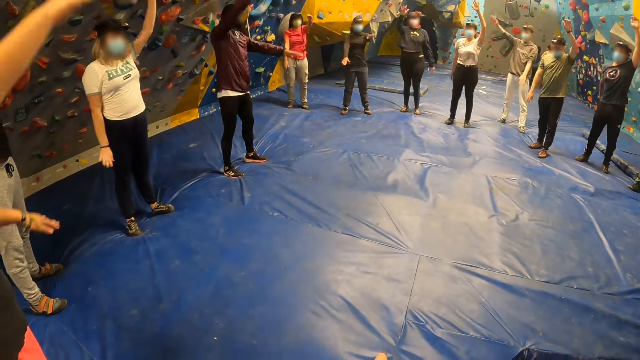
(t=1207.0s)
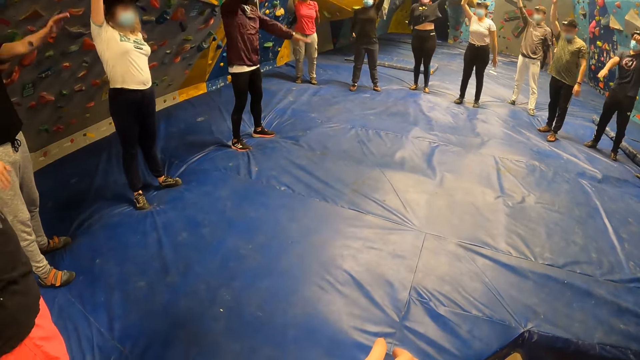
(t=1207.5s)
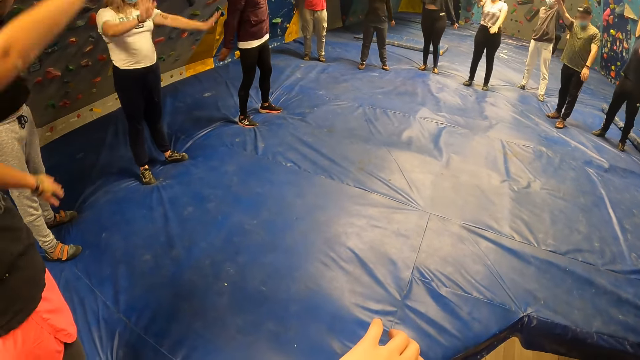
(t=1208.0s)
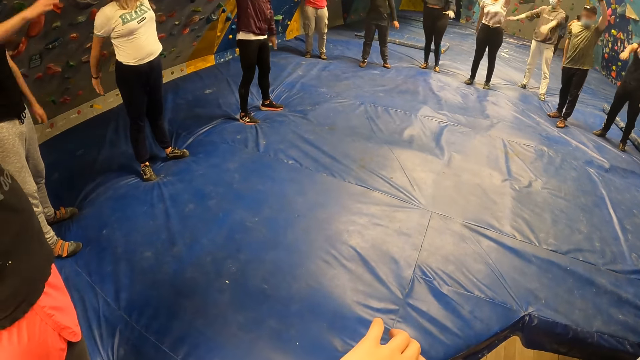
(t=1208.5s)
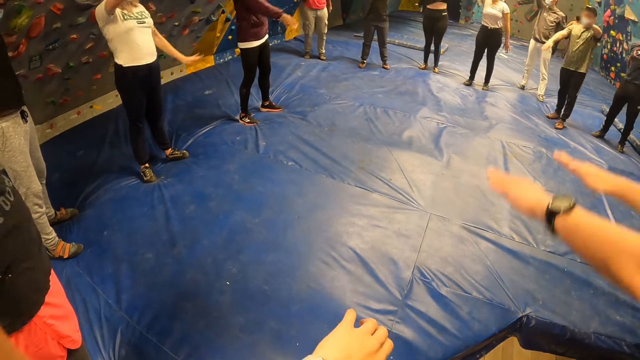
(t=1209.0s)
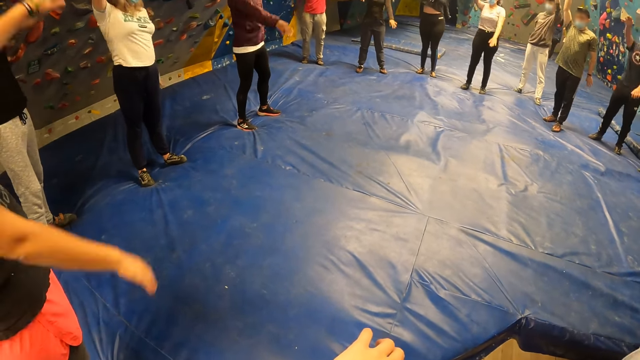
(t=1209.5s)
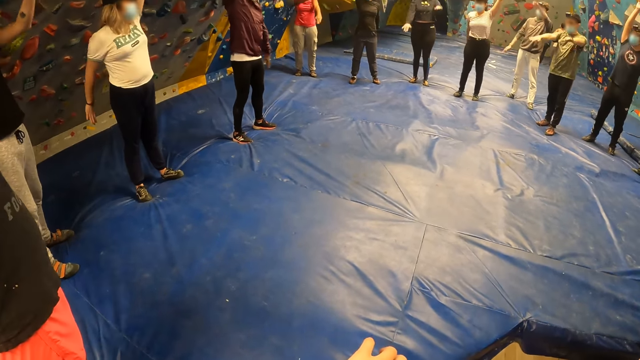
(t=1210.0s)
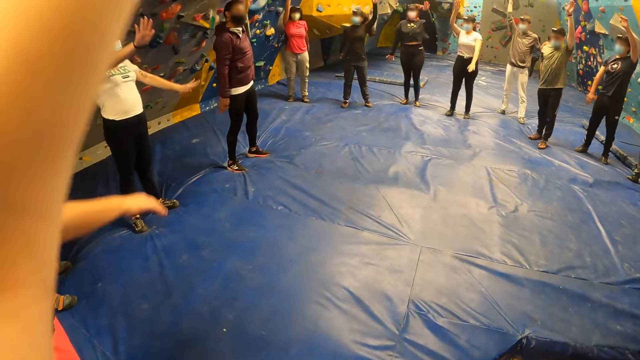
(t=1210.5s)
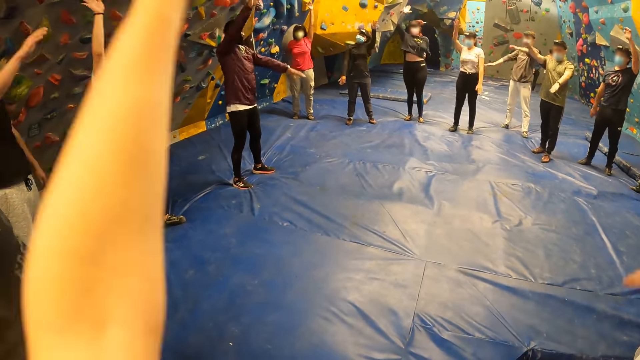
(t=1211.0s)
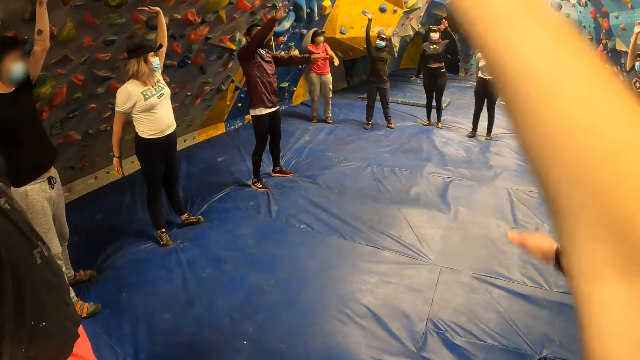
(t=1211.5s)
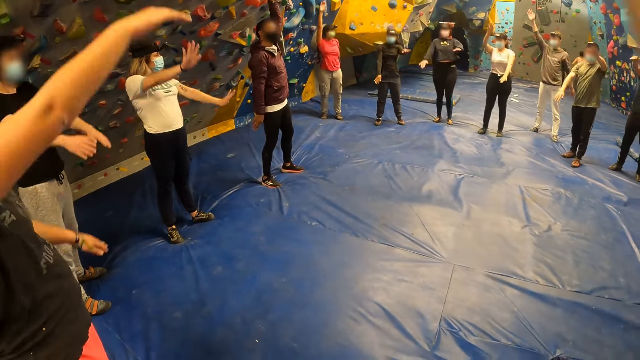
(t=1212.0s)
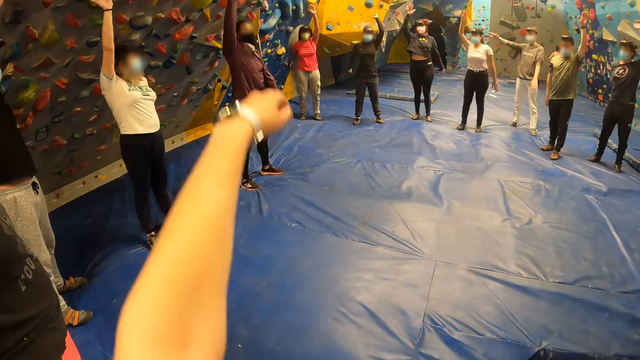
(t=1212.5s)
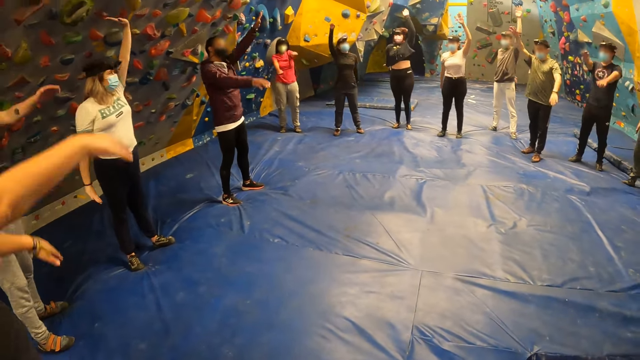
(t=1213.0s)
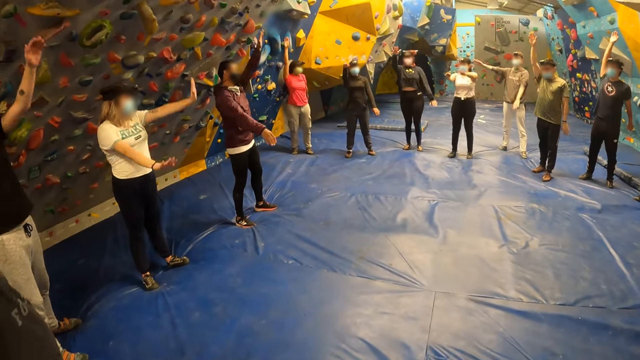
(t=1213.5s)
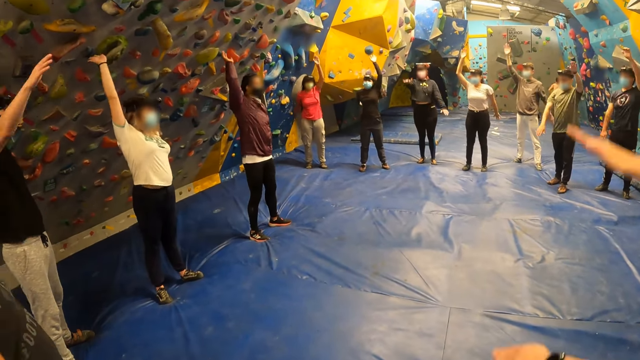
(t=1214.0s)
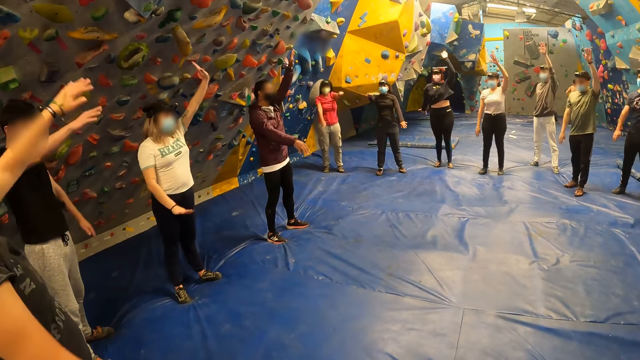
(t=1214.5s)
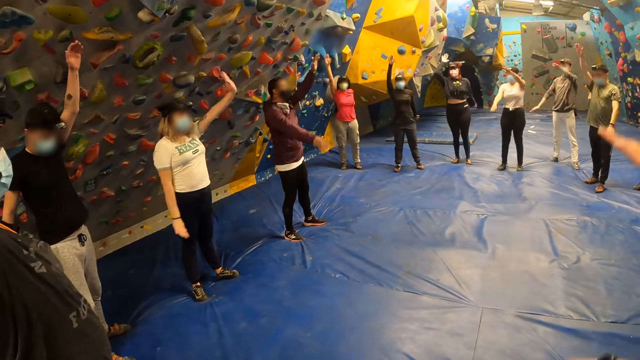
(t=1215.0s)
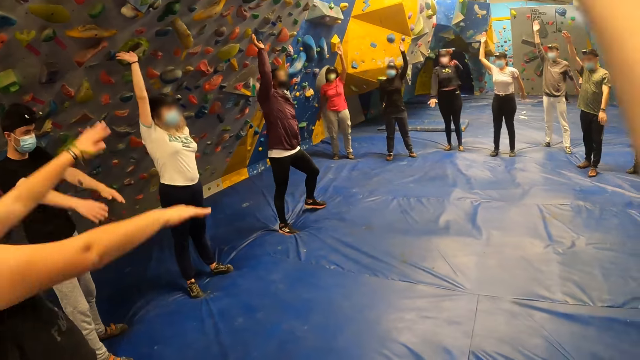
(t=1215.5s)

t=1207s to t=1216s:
The camera wearer looks at the hand. They raise their hands.

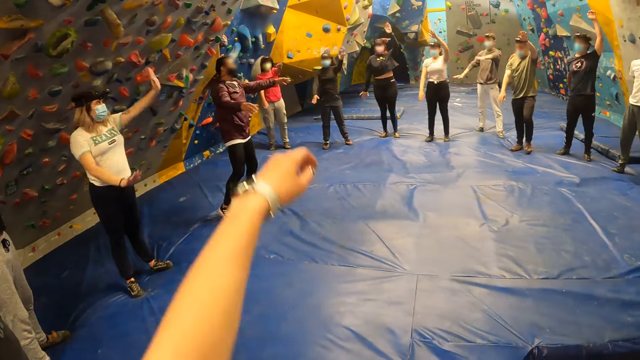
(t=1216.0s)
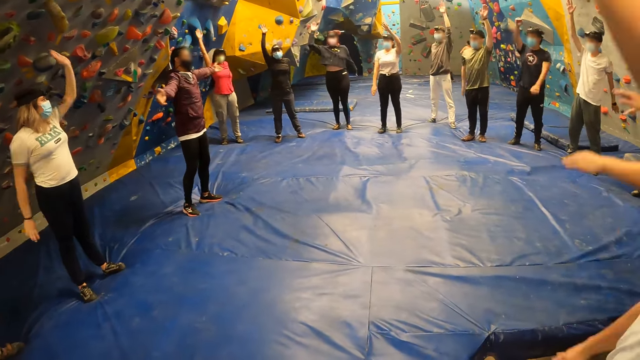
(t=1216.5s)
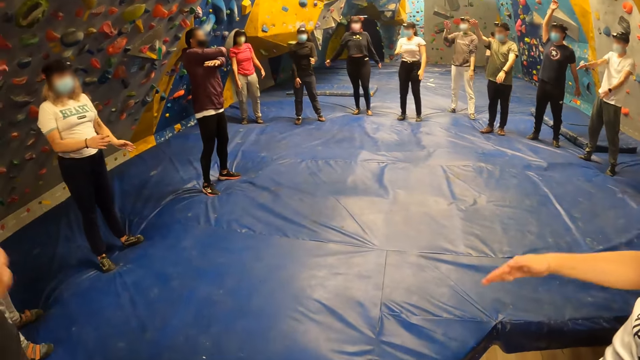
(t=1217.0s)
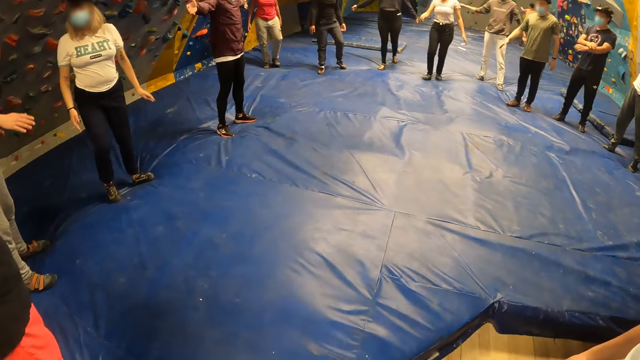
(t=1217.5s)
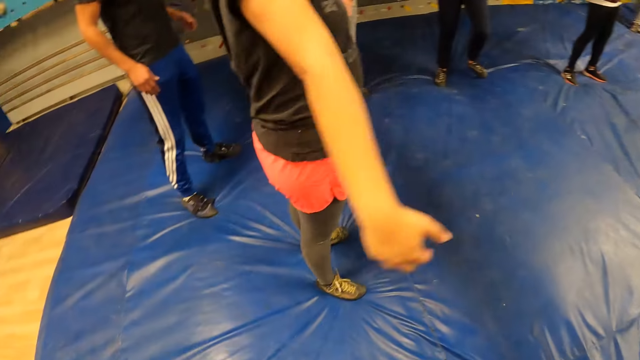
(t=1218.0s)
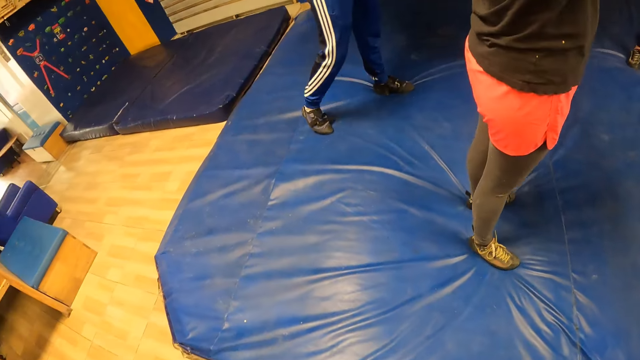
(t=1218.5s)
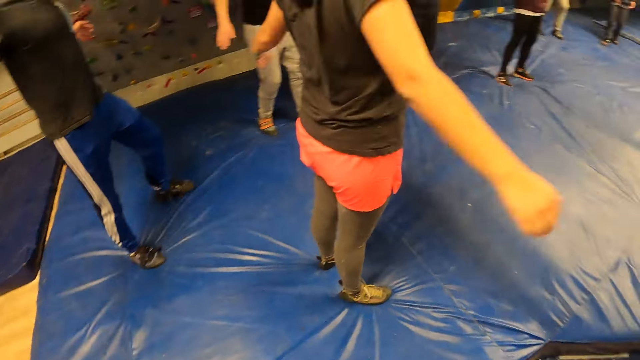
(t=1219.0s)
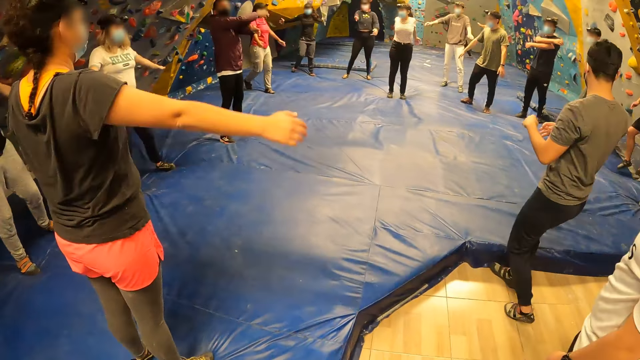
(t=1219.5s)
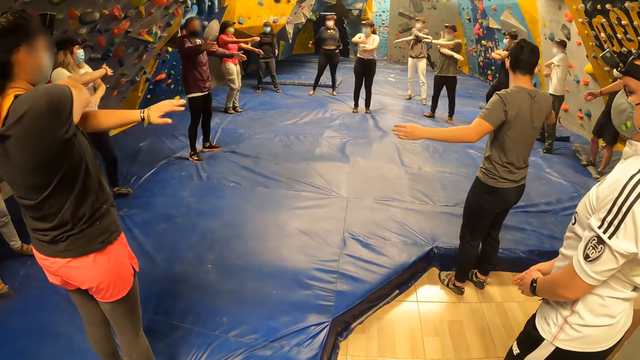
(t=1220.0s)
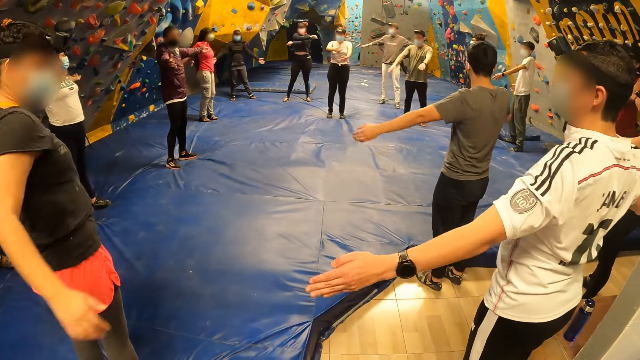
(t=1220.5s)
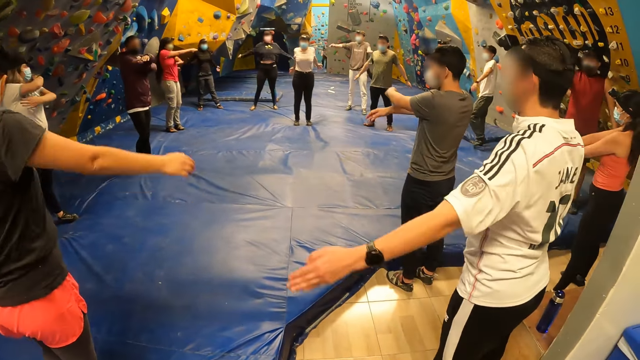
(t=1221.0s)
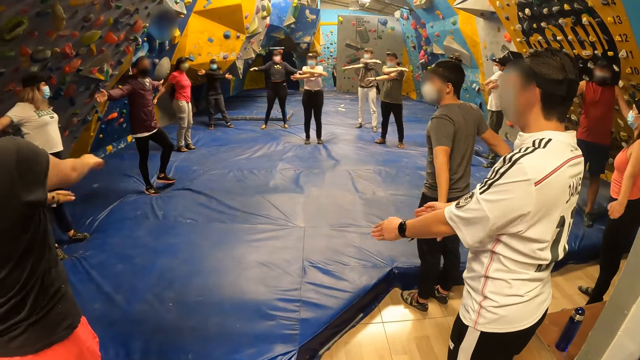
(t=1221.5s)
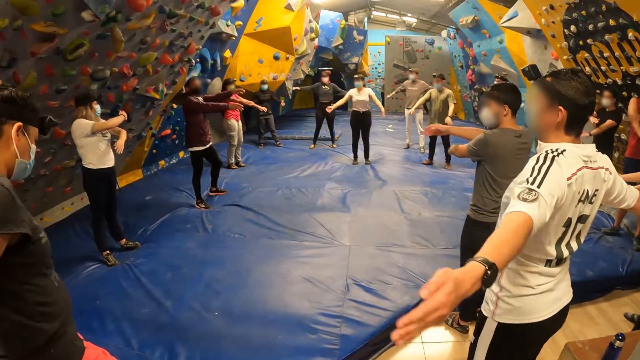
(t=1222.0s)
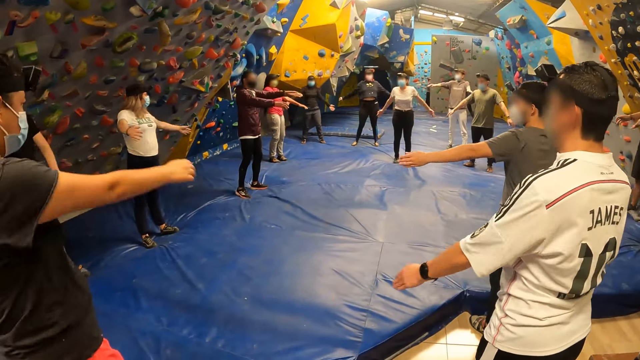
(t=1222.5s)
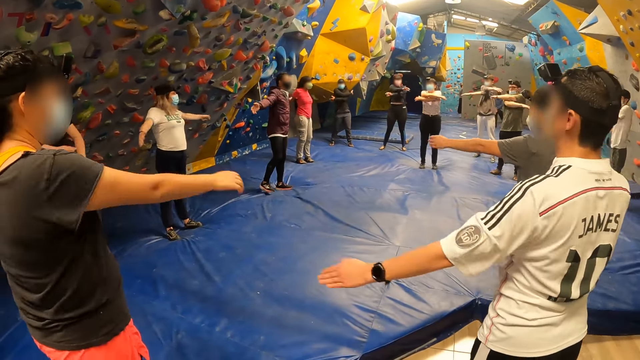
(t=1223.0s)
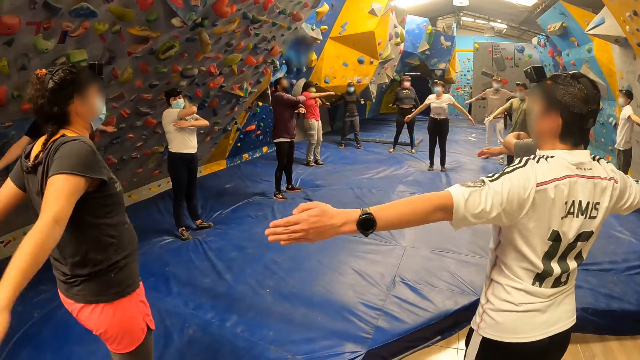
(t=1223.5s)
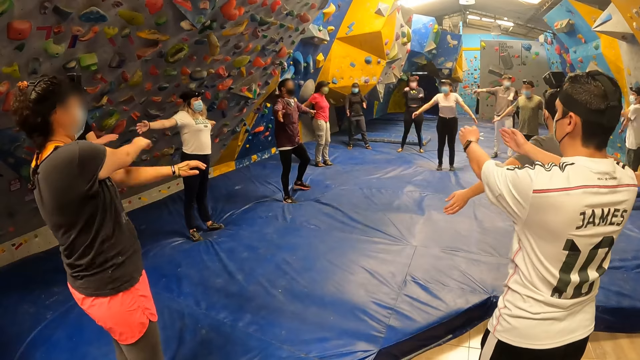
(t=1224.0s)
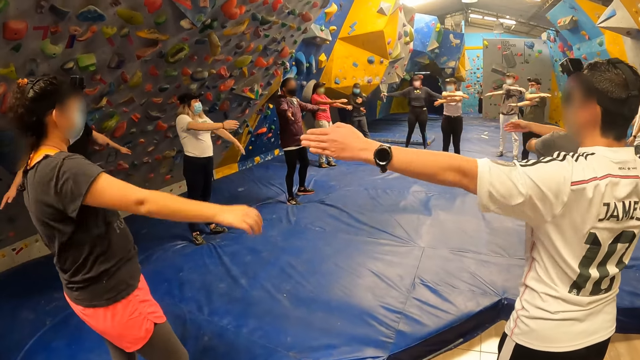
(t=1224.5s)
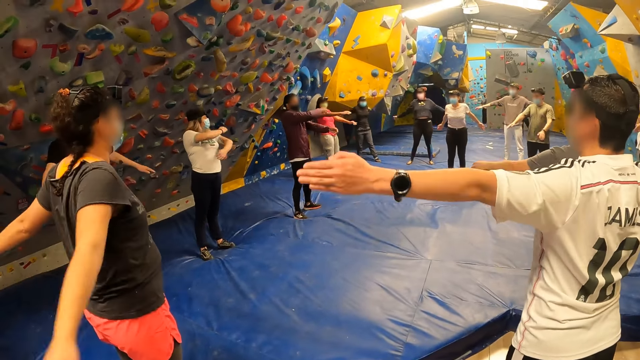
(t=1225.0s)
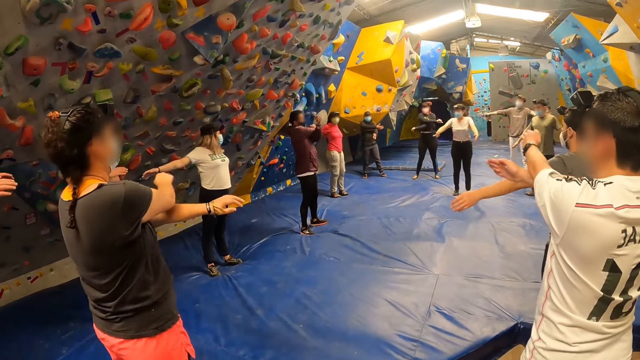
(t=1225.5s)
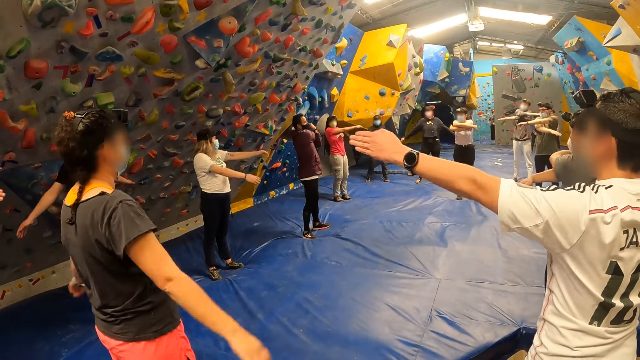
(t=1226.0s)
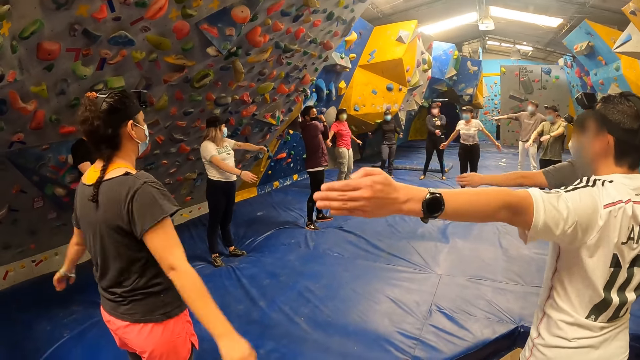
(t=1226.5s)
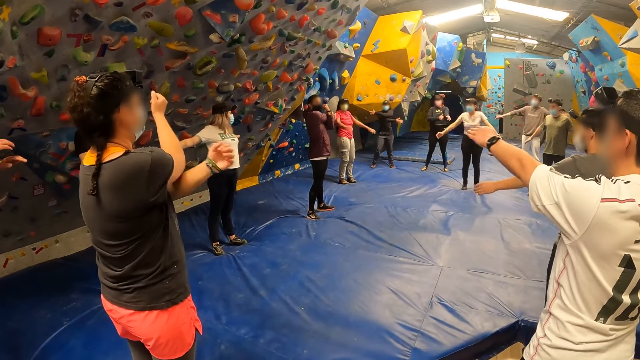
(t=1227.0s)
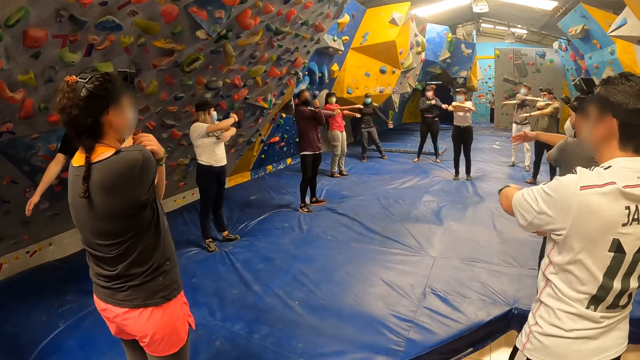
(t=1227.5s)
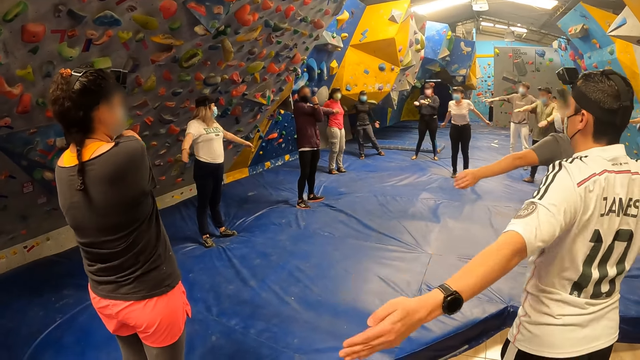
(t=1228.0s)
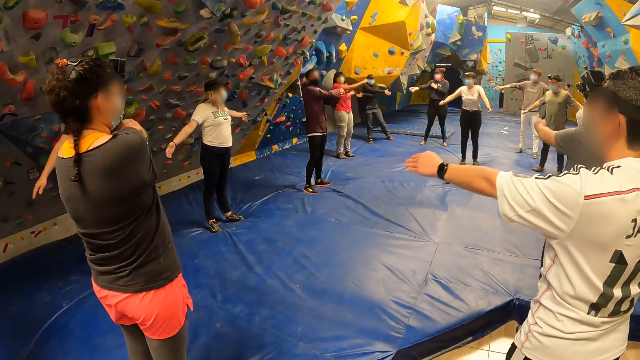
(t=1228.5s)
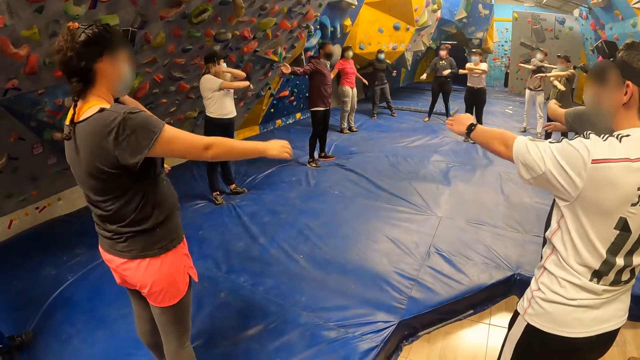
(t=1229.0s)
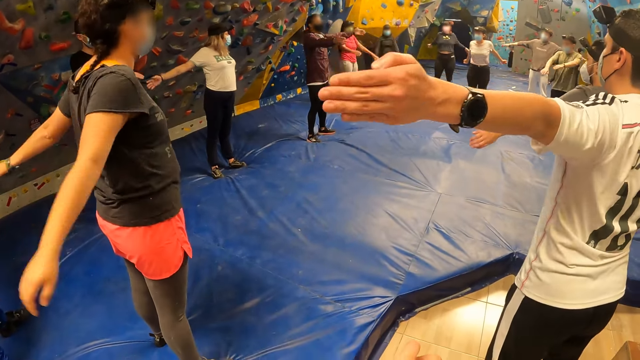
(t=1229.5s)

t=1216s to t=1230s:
The camera wearer looks around. They look around again.
